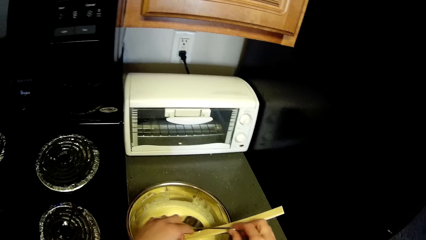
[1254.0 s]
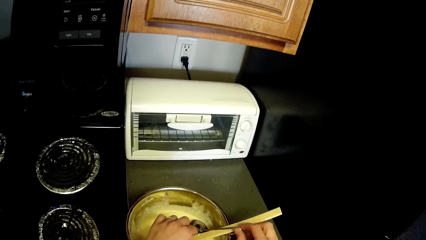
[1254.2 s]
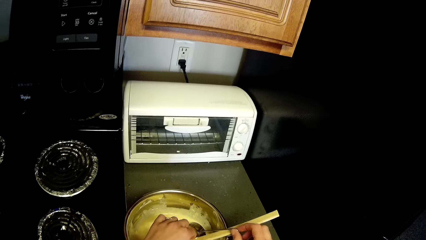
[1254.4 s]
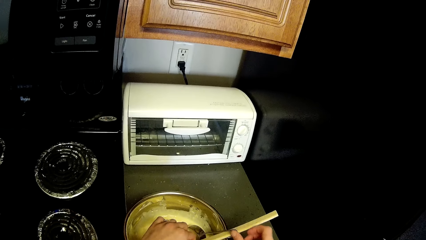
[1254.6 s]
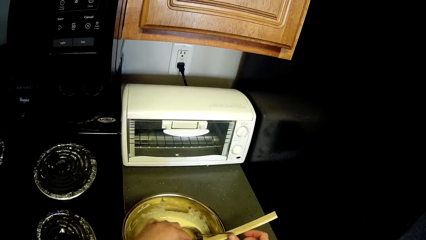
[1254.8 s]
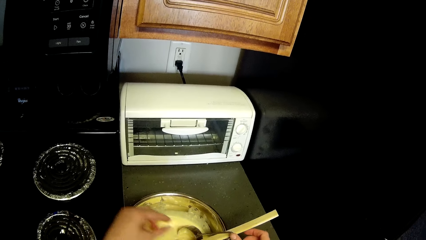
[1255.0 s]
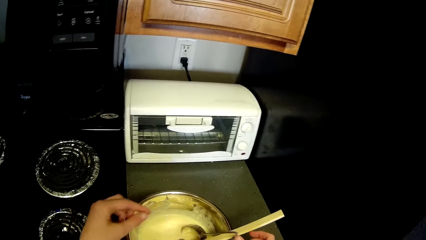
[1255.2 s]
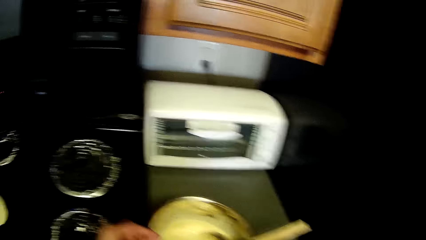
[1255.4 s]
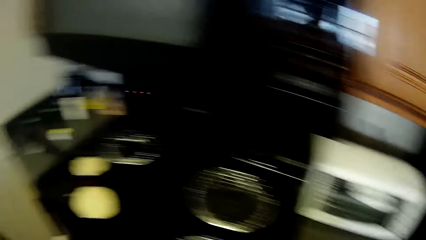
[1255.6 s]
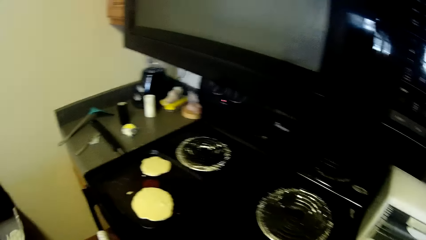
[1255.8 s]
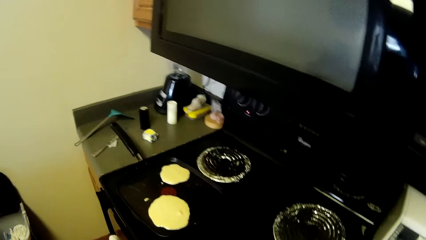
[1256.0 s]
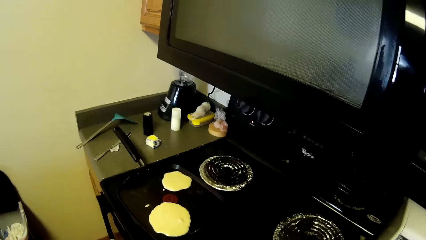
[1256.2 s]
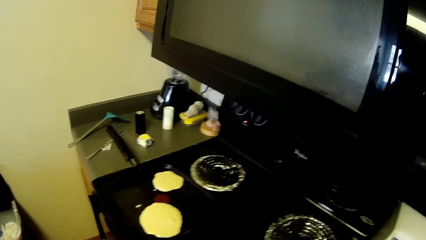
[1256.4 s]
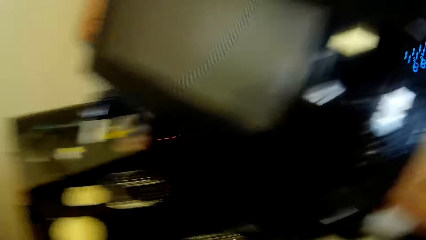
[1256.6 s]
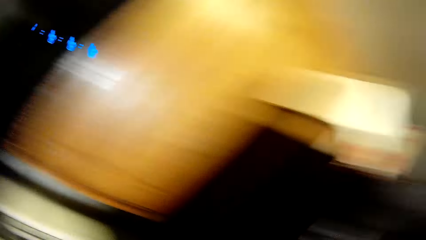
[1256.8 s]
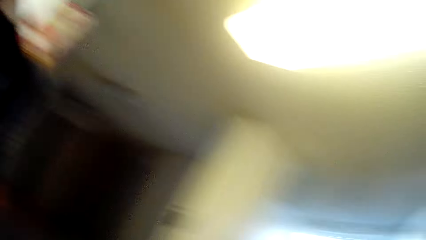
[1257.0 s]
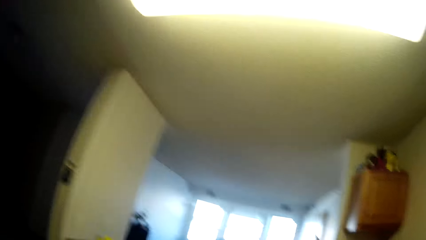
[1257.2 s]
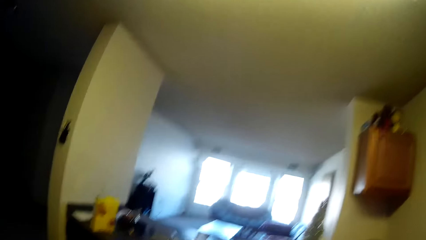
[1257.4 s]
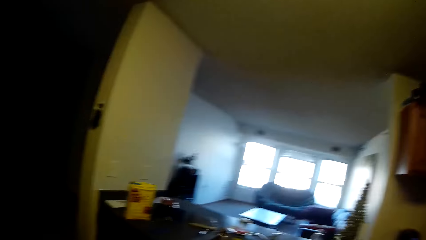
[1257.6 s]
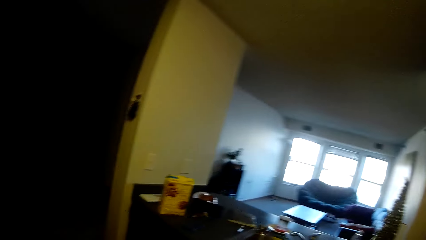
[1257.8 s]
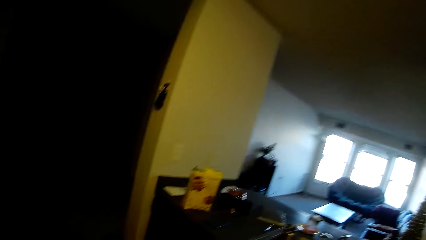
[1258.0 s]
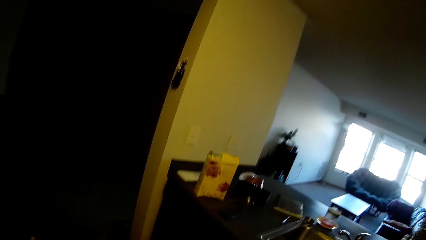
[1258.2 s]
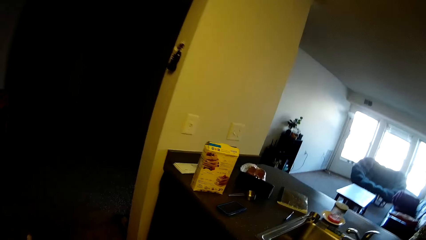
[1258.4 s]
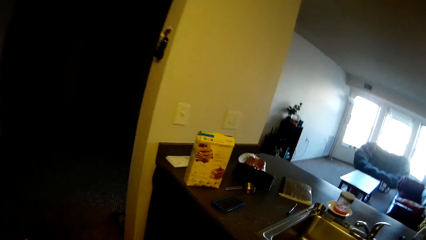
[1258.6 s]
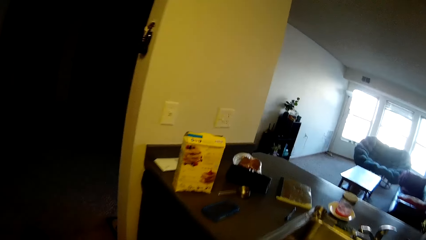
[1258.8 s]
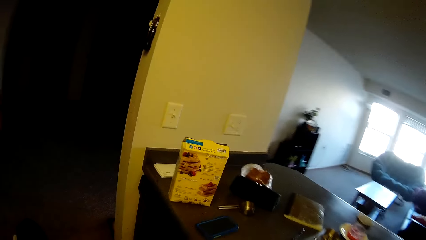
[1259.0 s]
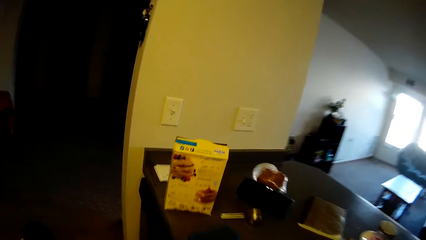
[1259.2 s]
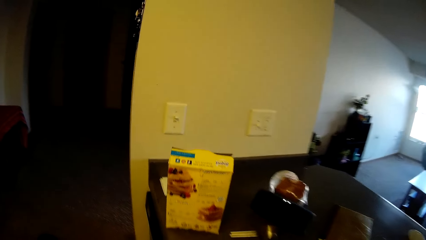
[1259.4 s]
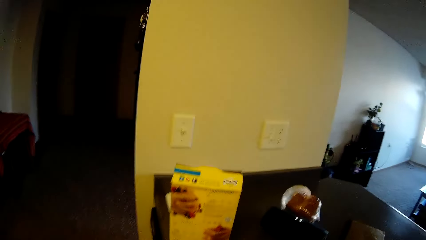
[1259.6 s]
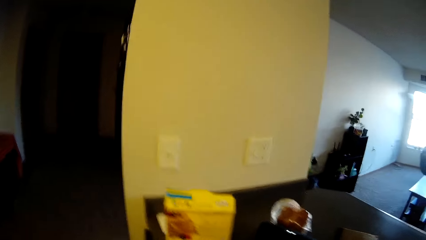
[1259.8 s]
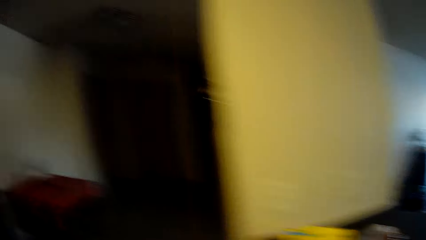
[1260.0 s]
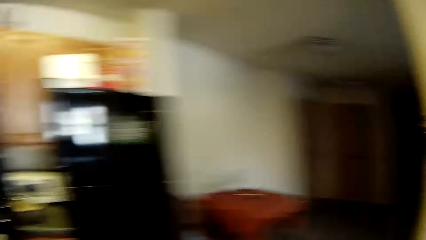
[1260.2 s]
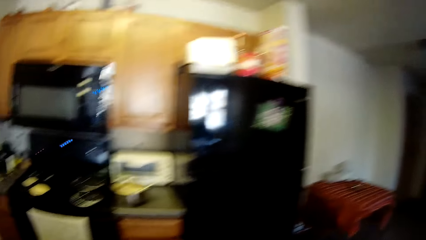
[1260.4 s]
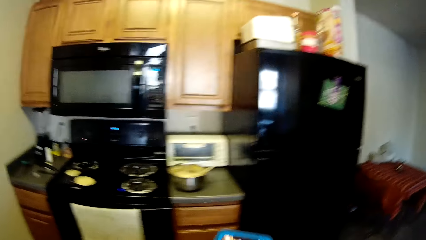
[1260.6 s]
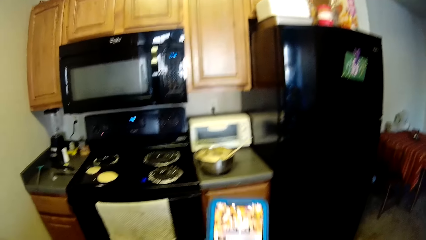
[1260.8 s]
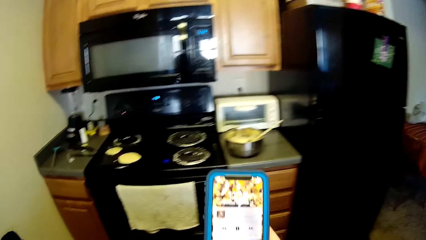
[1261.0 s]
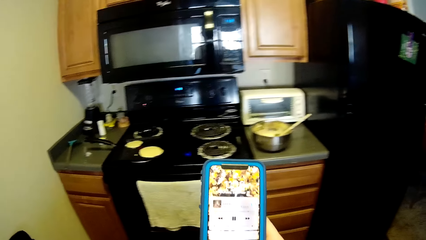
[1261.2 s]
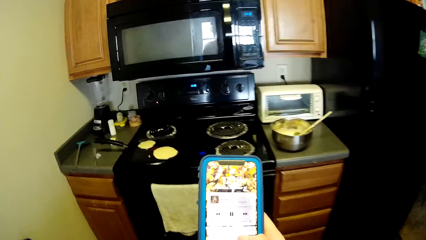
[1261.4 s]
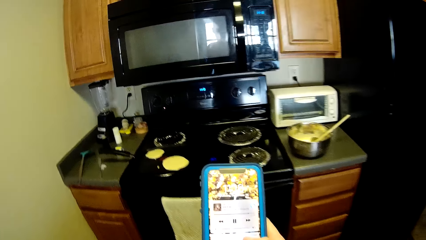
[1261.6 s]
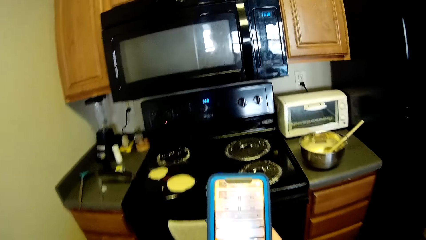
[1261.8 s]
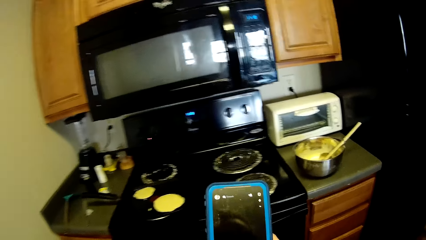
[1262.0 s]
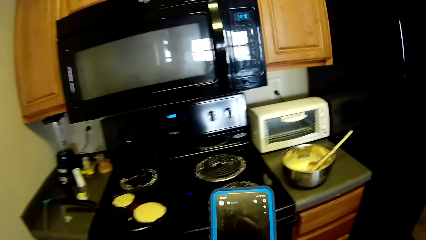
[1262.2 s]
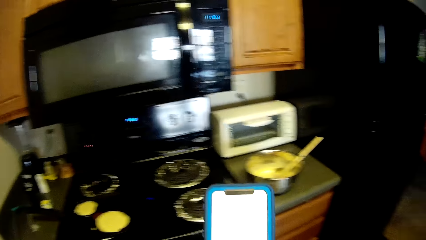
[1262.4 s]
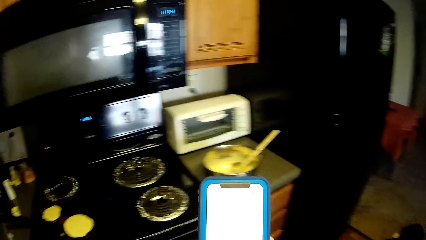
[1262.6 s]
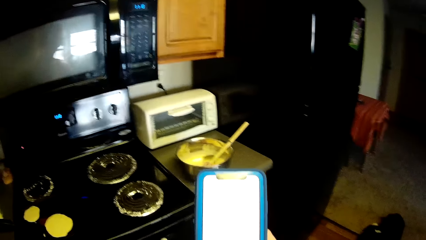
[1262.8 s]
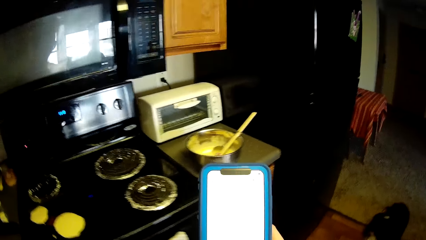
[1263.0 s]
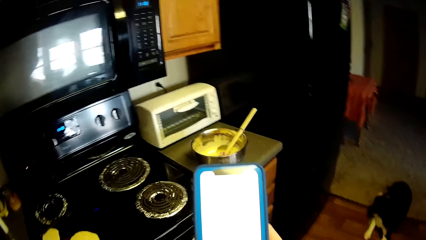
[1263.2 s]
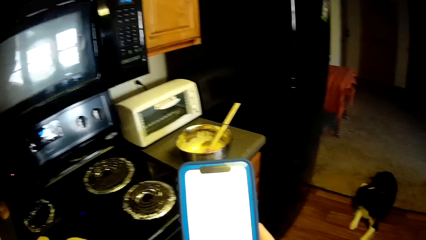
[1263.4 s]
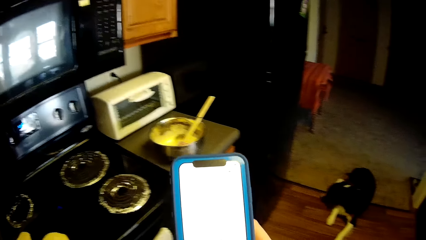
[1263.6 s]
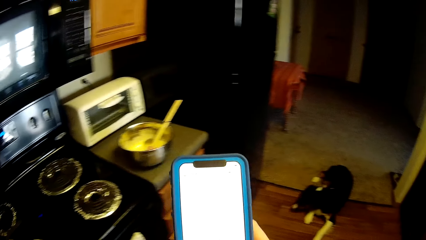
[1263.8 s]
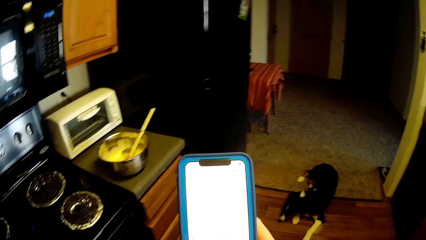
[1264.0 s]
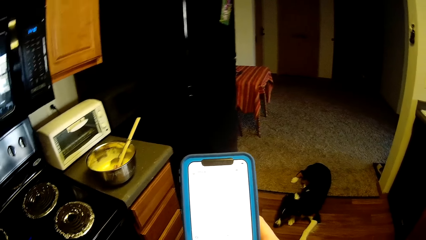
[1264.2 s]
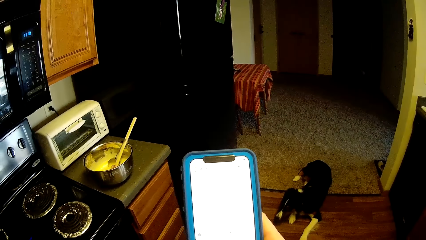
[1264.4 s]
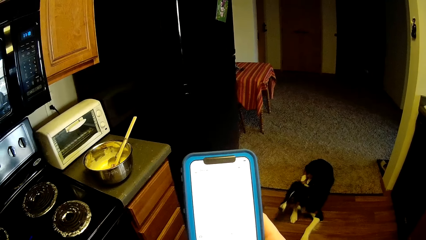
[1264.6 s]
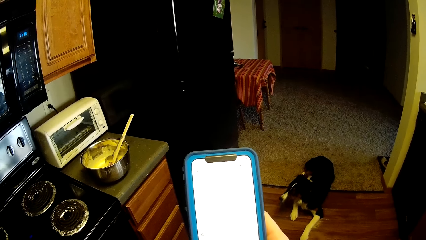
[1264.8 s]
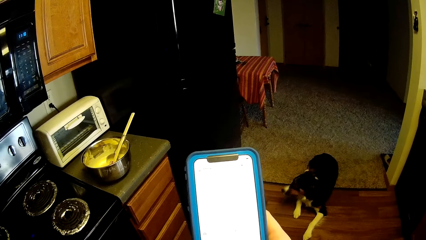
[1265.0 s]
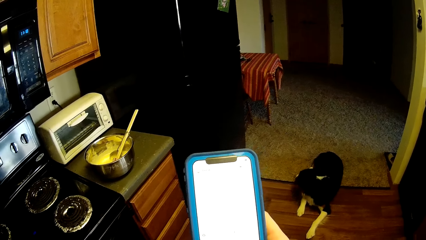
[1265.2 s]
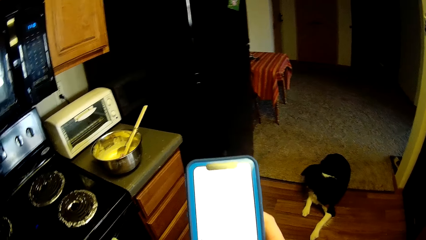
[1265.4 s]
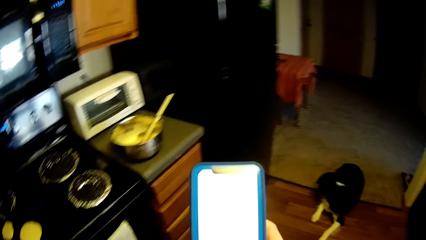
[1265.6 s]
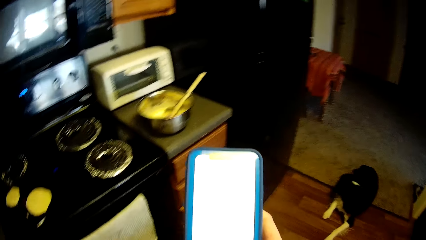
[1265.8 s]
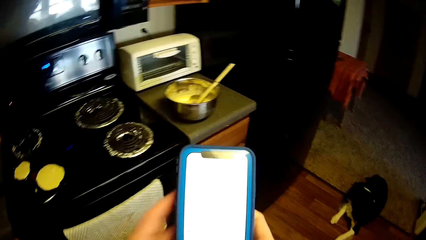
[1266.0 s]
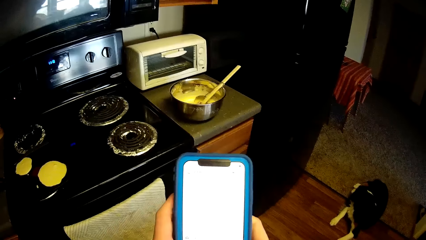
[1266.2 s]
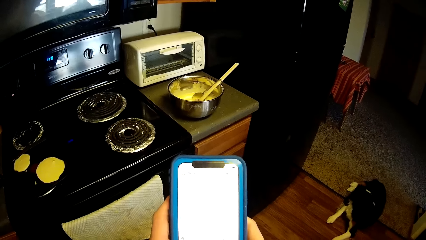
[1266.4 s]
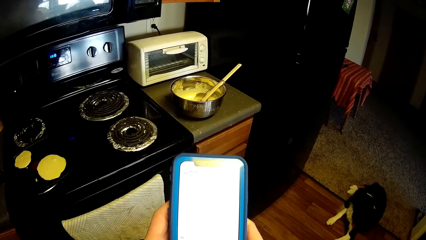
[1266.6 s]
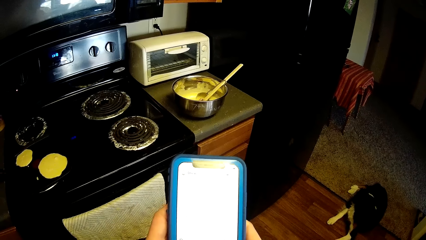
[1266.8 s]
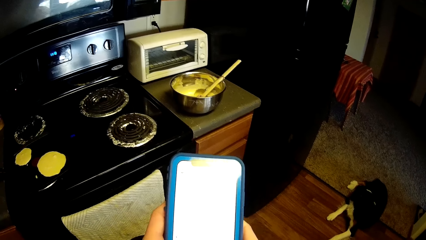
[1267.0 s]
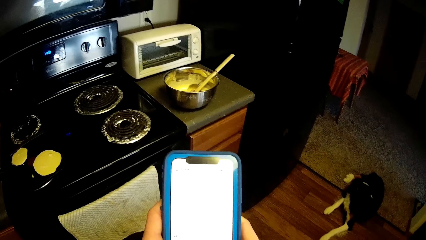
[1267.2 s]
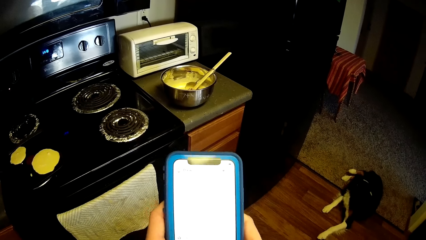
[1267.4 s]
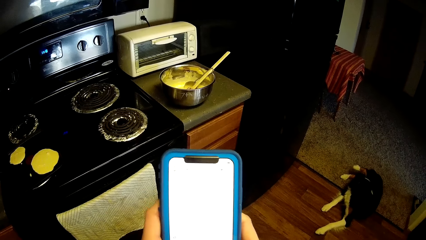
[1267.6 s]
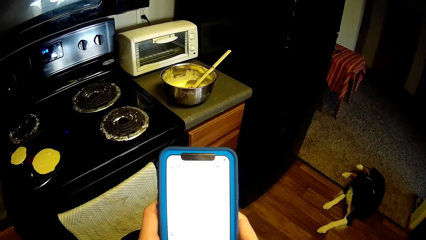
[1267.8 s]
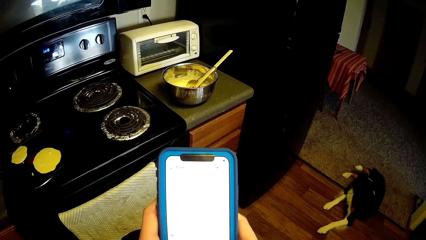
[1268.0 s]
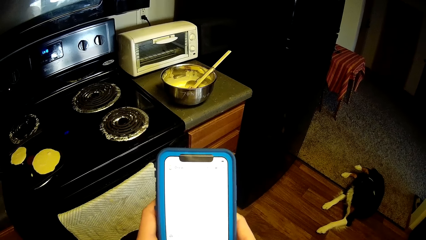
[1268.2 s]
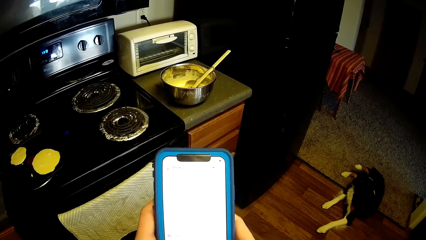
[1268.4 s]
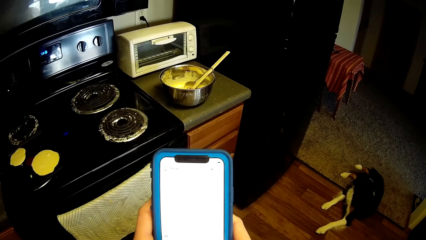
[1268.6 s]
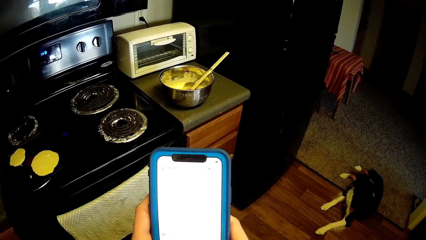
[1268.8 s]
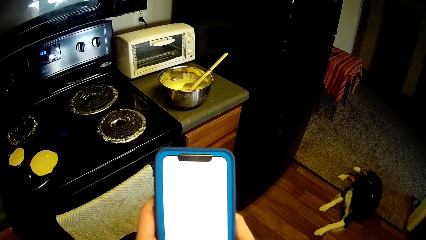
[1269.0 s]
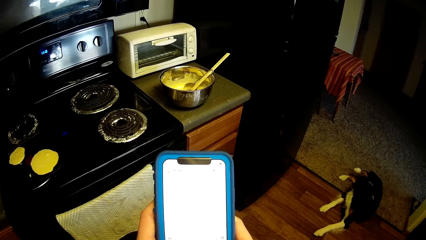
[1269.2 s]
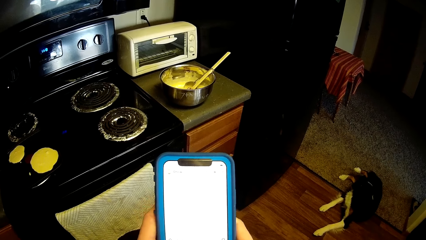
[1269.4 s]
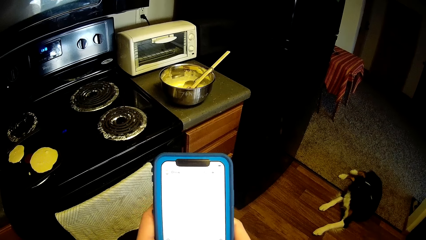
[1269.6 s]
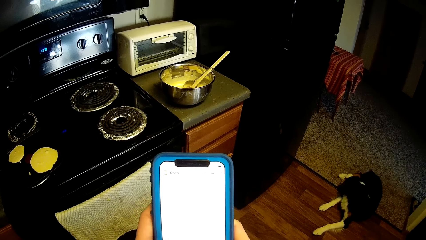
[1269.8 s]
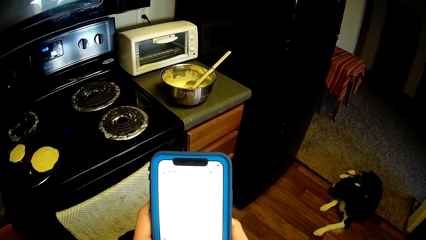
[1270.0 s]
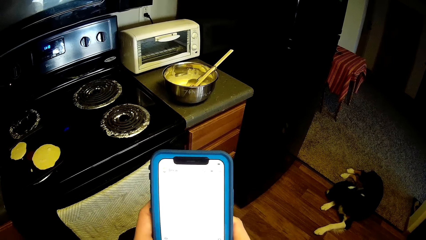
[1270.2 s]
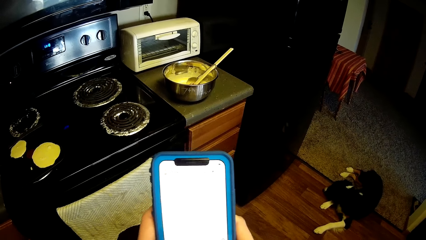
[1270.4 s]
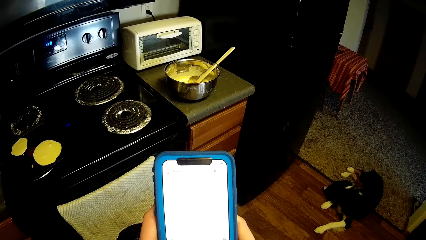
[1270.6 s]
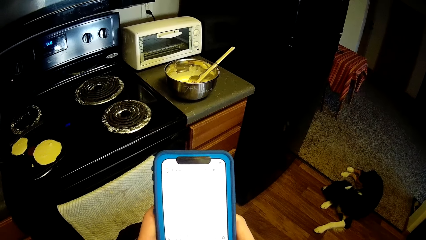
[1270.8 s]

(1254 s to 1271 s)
The camera wearer touches the spoon or stainless measuring cup. They adjust the stainless measuring cup briefly. They walk around. They turn towards the gas cooker. They walk towards the slab beside the sink. They pick up the phone. They walk towards the gas cooker. They hold the phone. They press the phone. They hold the phone. They touch the phone.
